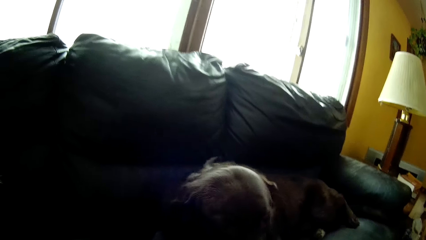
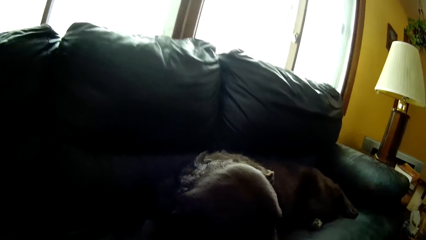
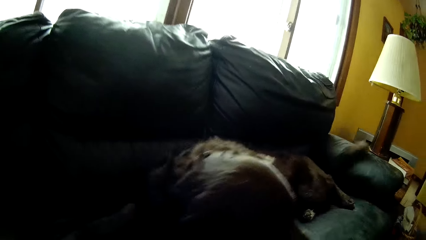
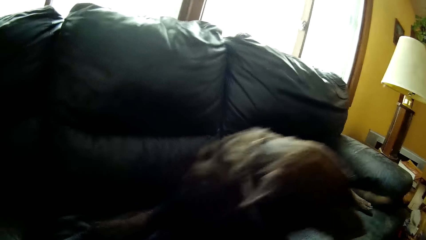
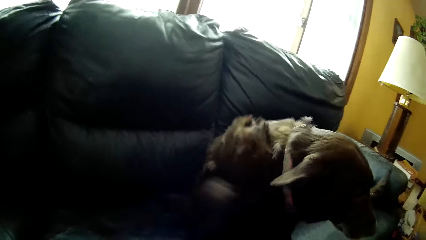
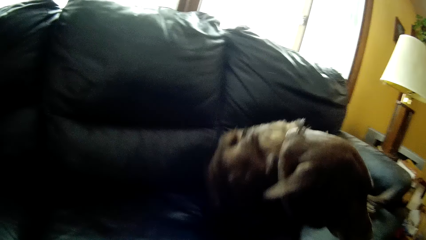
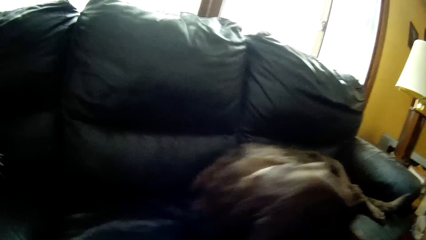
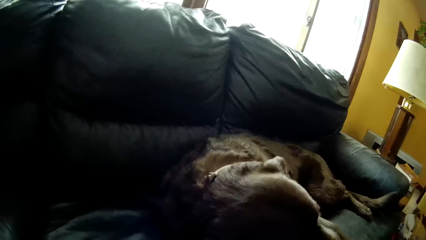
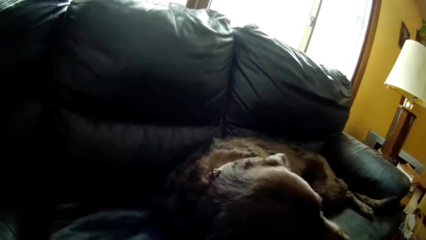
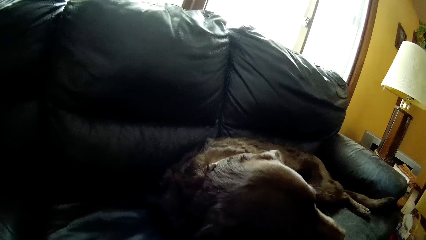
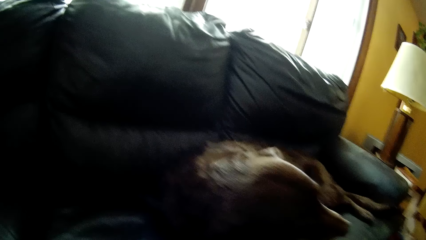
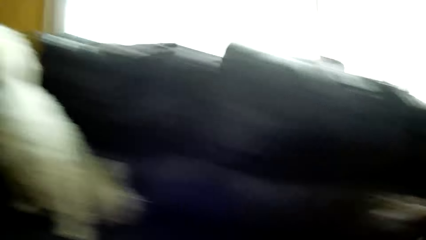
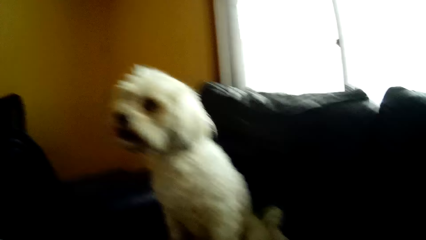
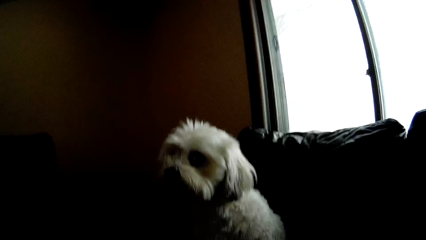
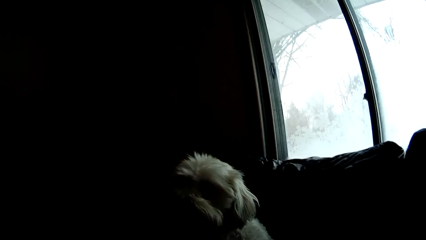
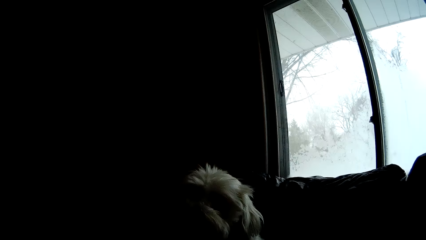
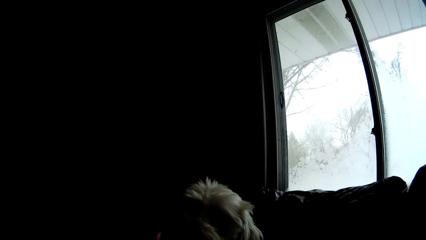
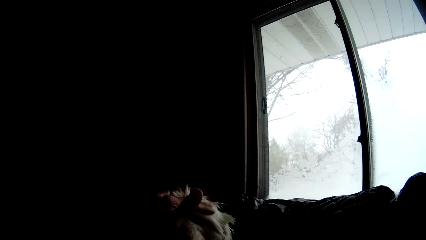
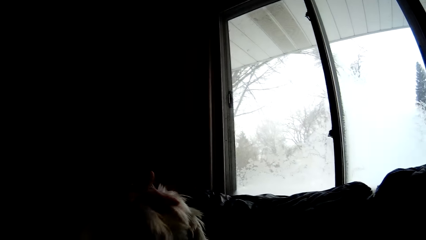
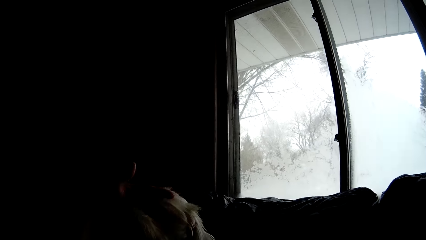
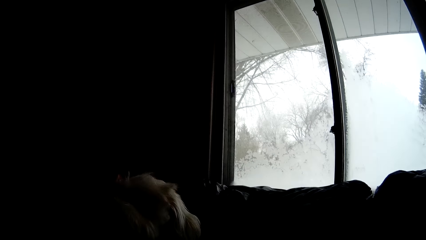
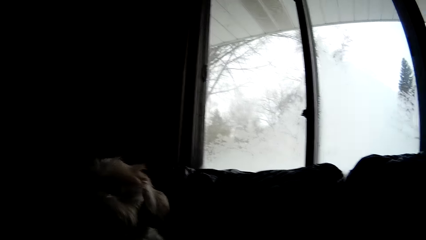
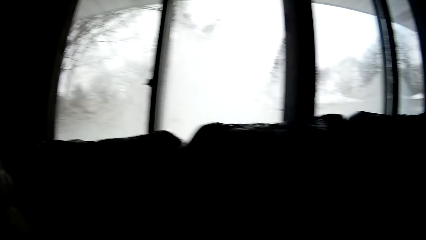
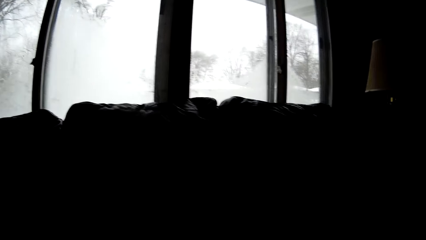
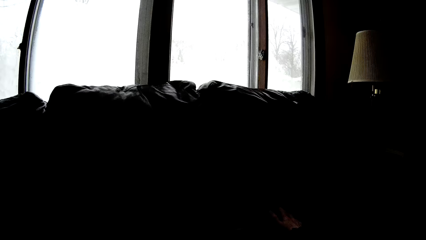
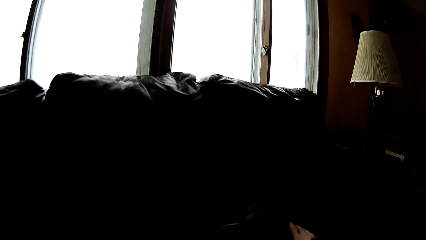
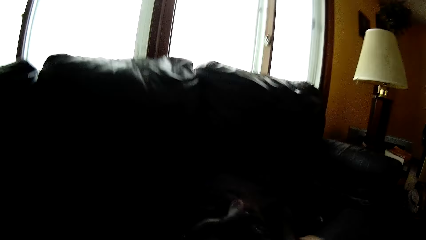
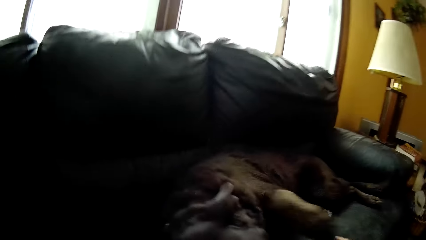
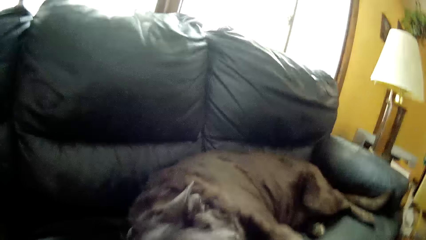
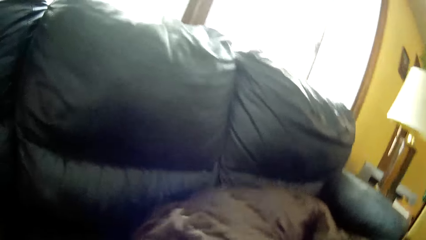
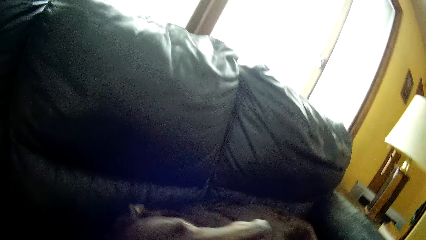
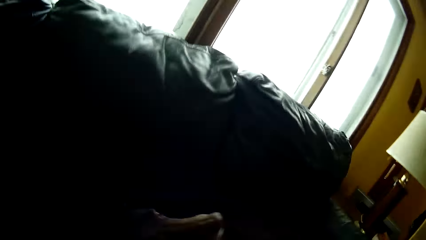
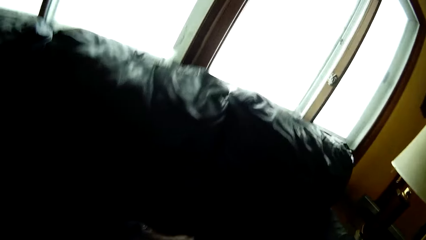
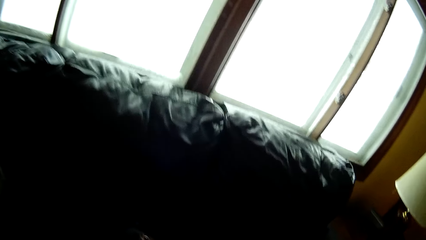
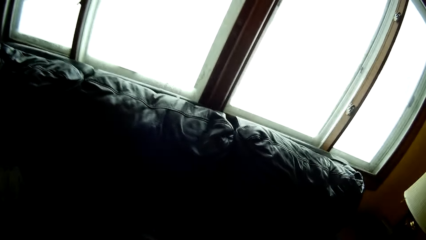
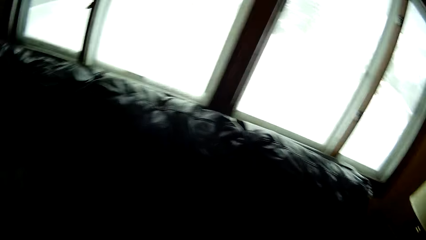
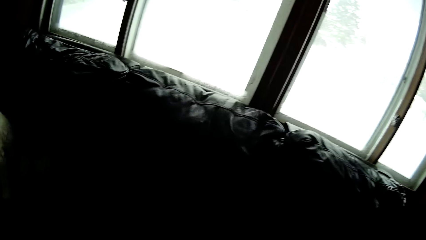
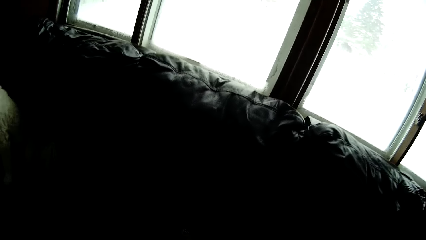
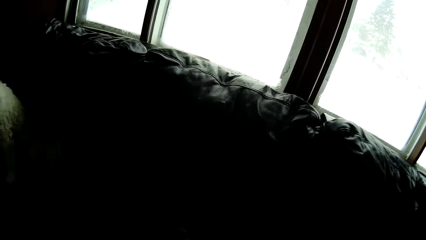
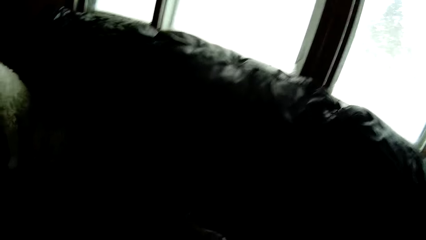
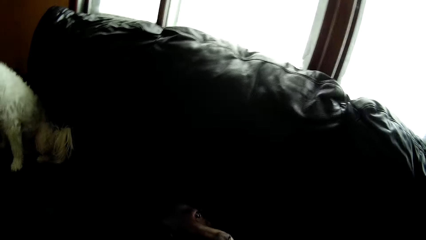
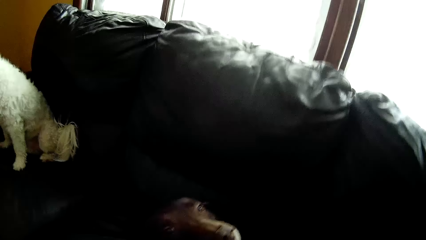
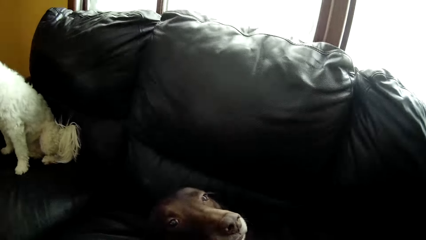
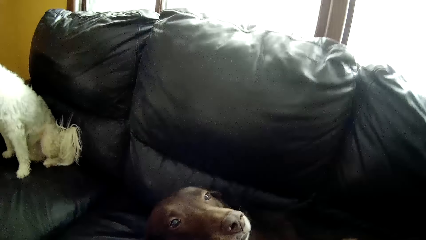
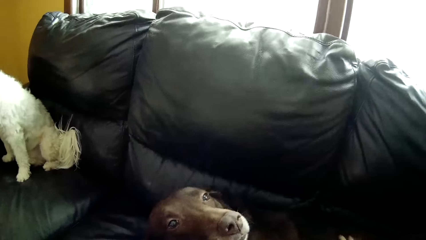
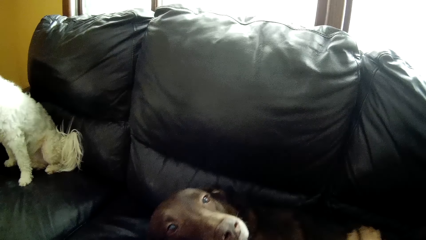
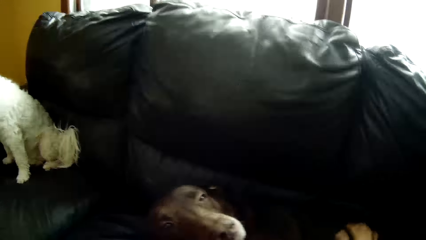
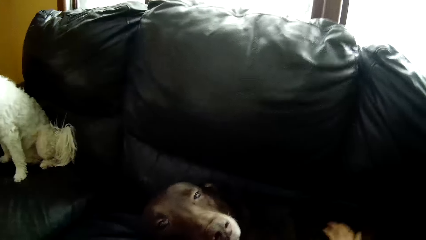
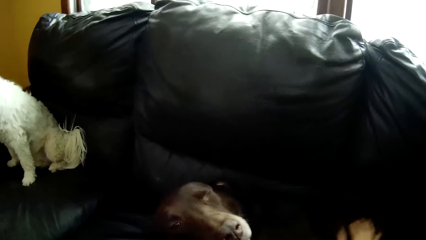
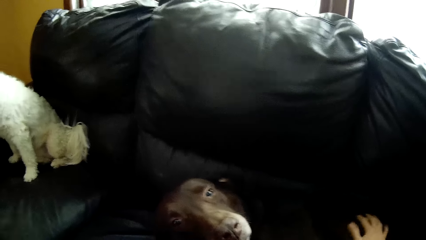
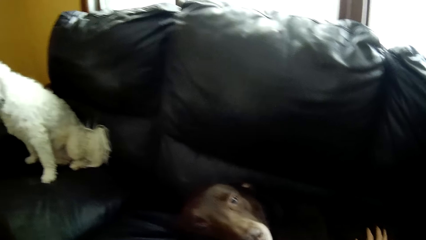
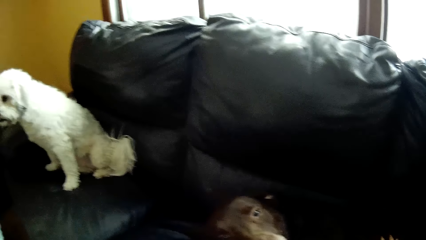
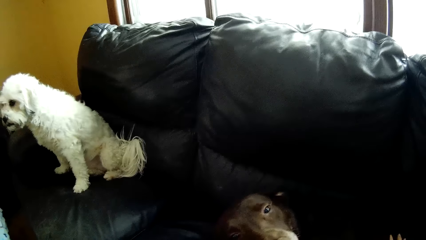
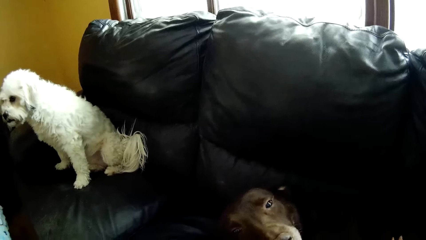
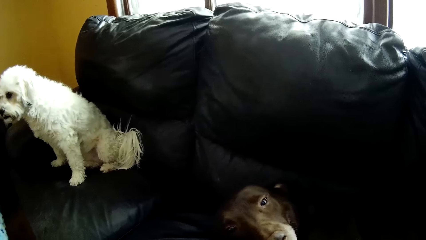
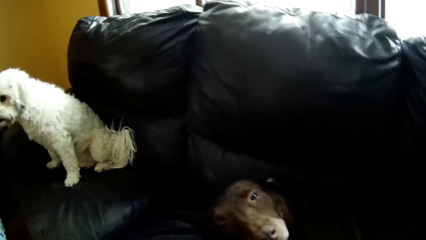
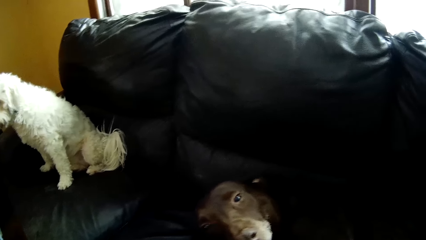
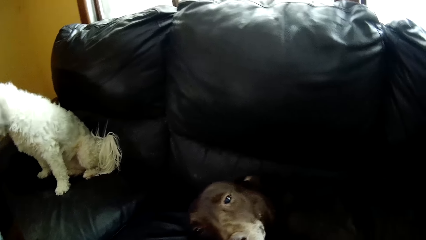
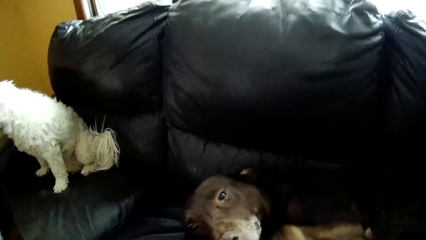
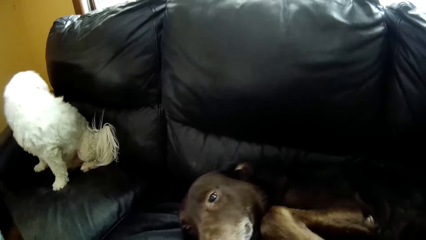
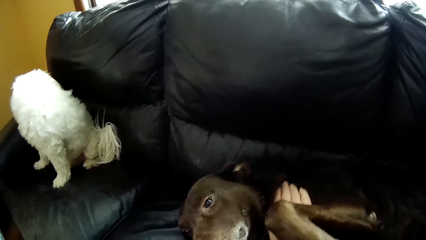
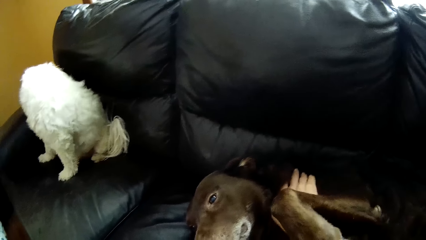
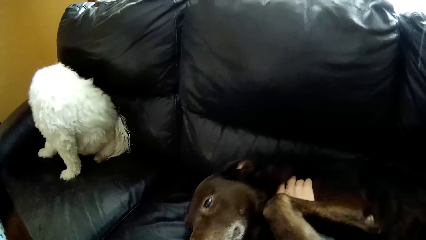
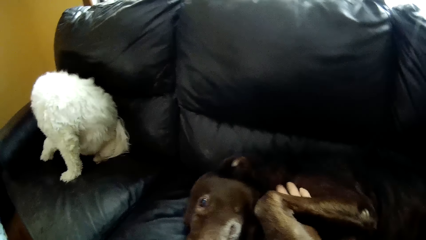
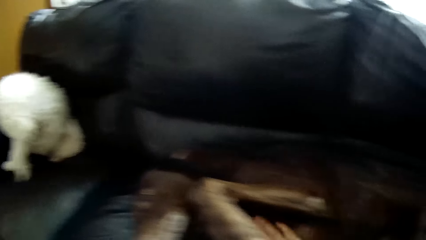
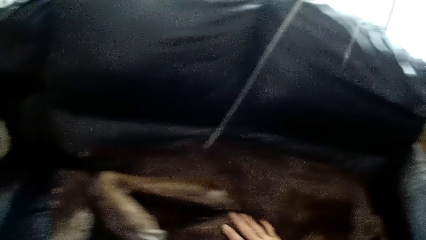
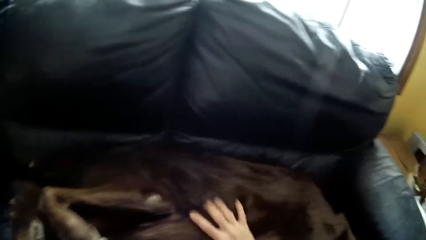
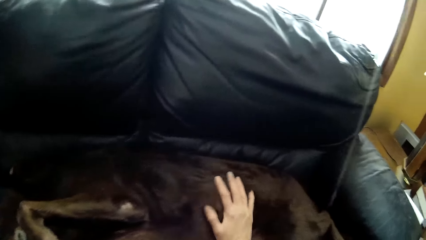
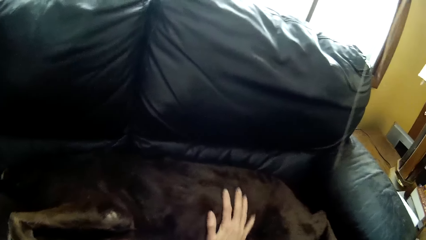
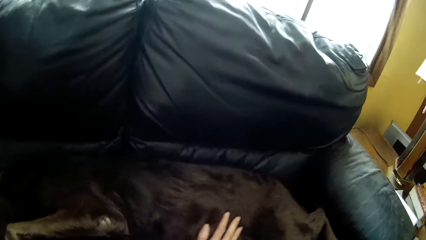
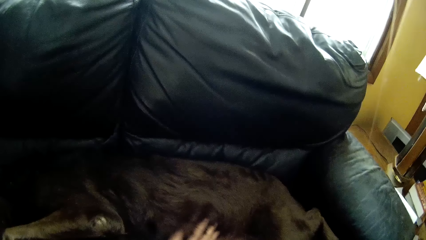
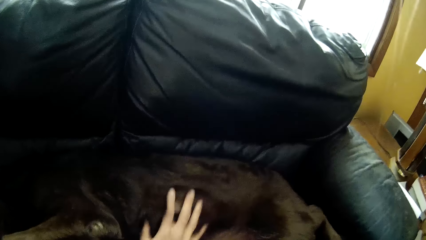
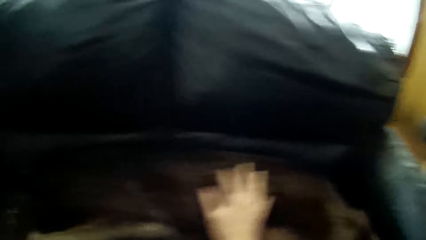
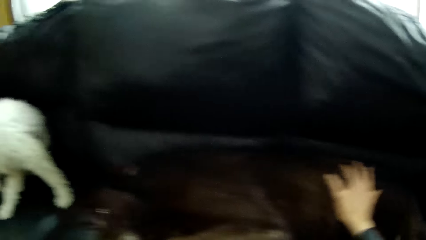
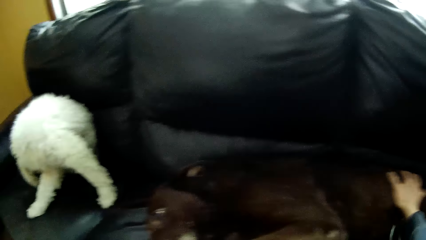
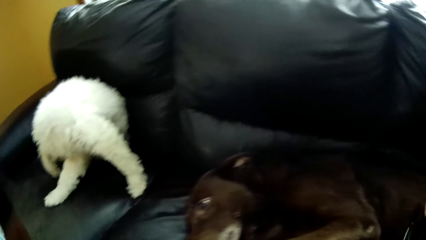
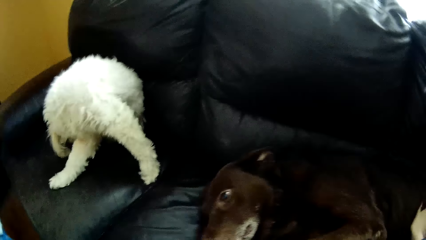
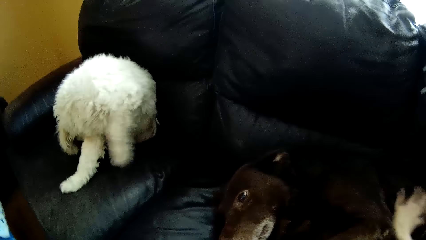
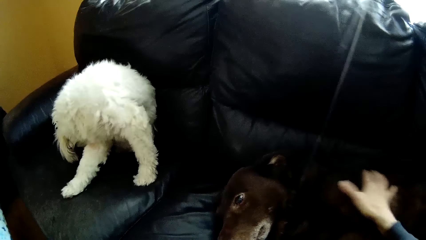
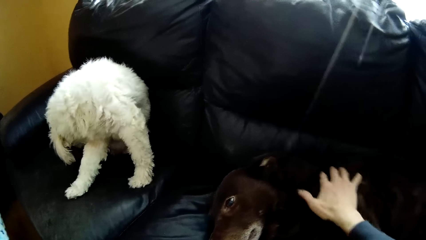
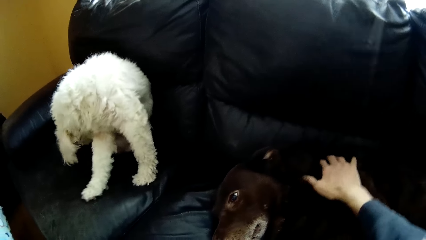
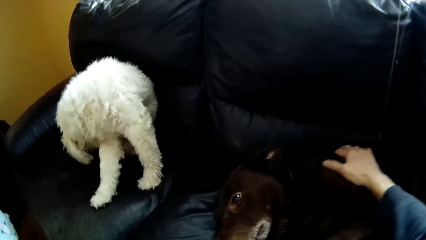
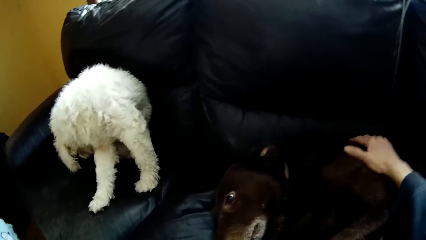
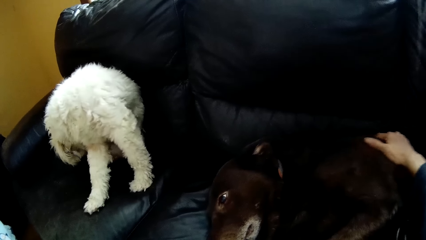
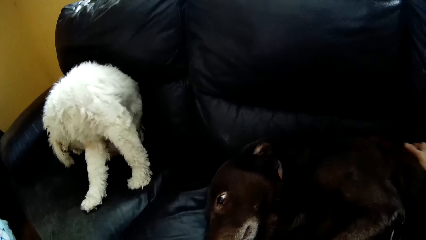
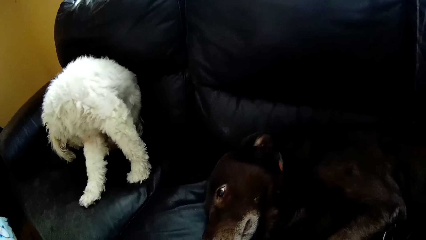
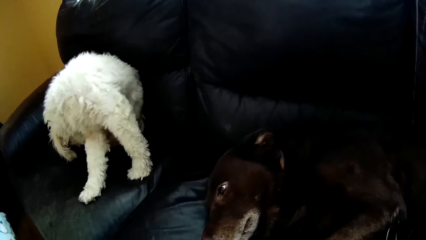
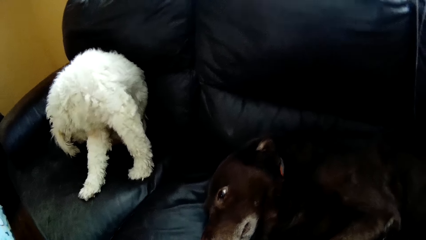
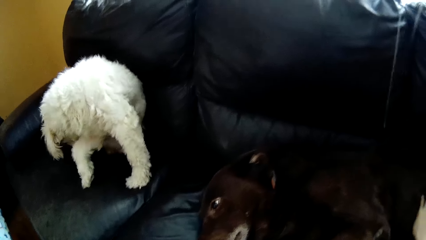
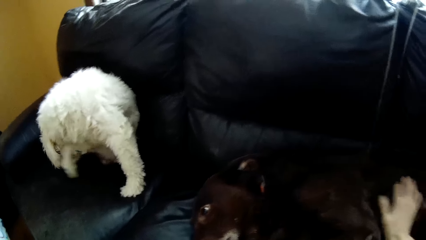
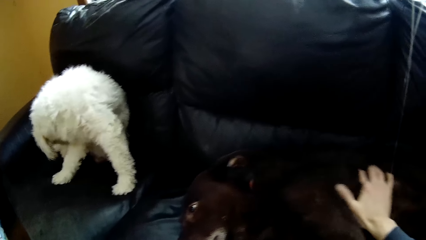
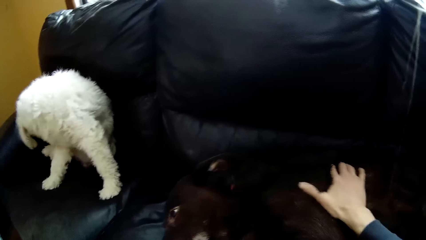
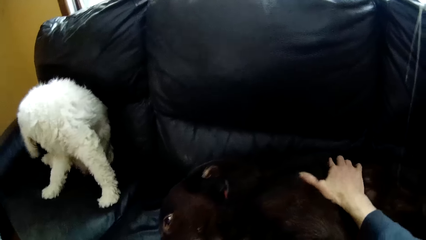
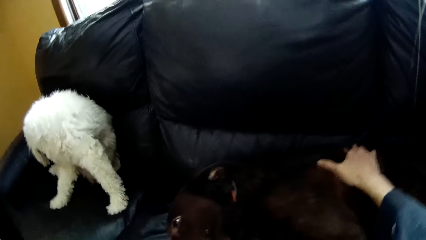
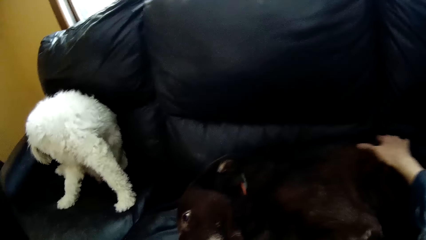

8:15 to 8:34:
The camera wearer stares at the white dog. She pets the white dog on the couch with her left hand. She pets the black dog on the couch with her right hand.
